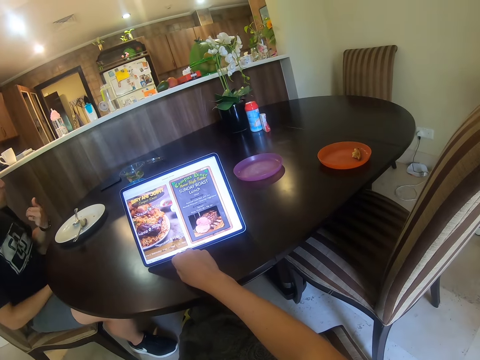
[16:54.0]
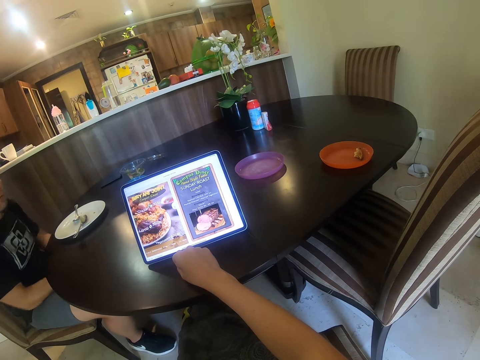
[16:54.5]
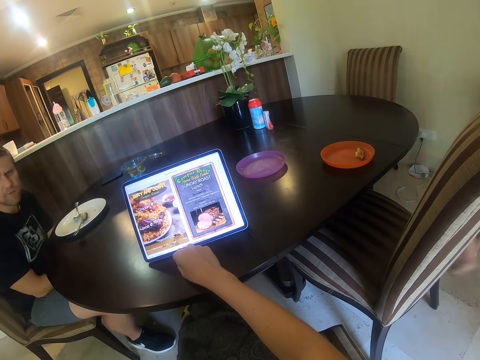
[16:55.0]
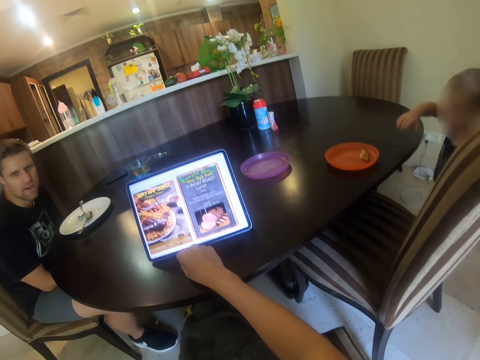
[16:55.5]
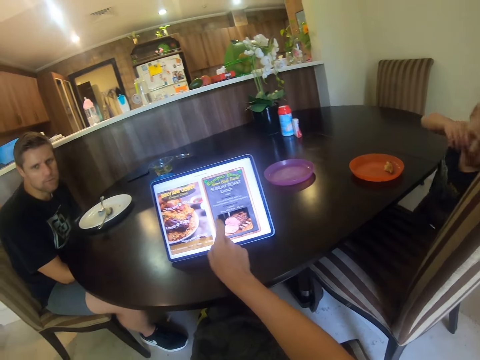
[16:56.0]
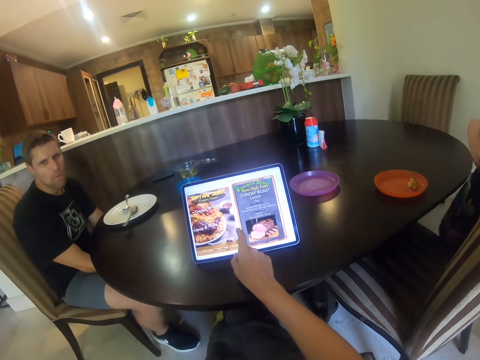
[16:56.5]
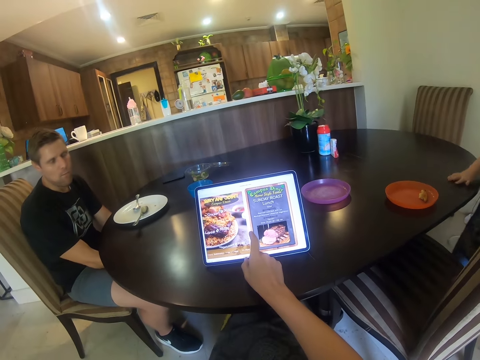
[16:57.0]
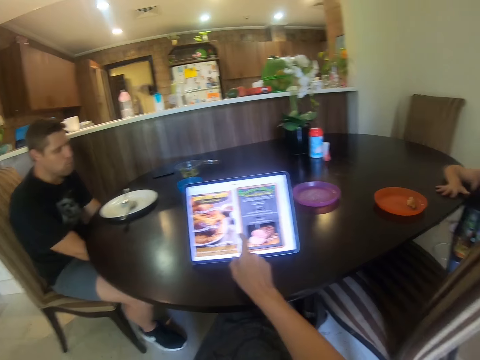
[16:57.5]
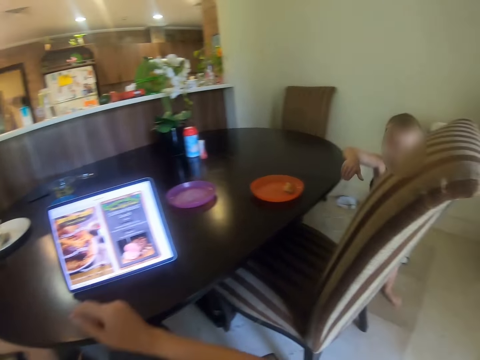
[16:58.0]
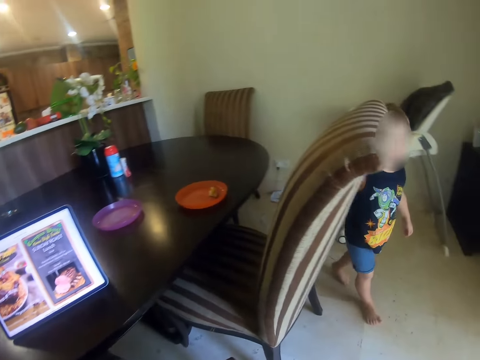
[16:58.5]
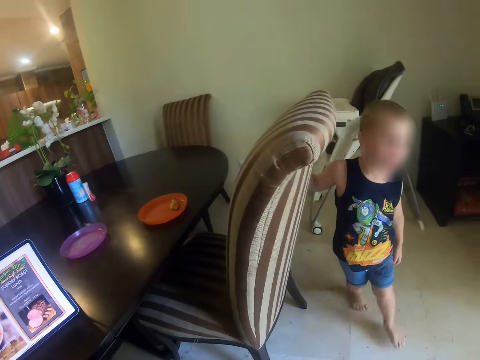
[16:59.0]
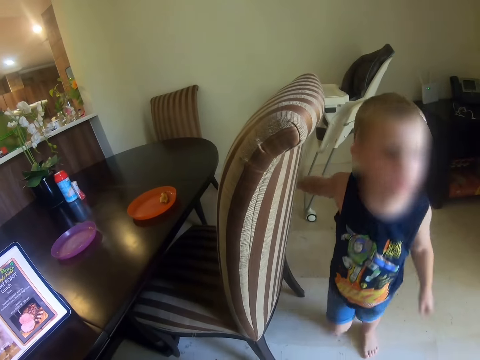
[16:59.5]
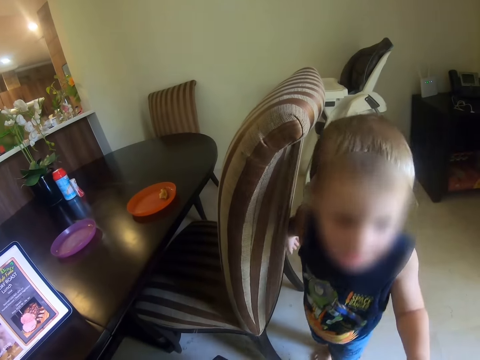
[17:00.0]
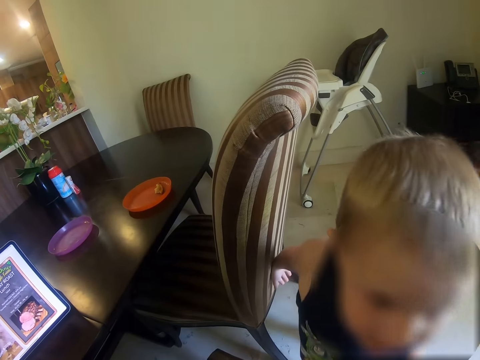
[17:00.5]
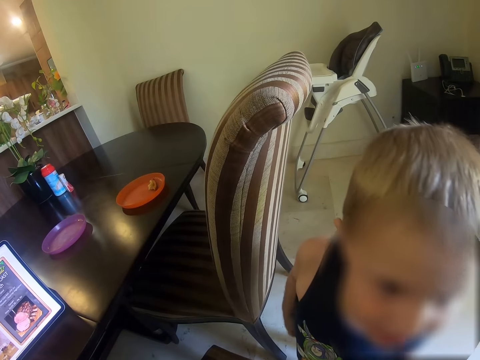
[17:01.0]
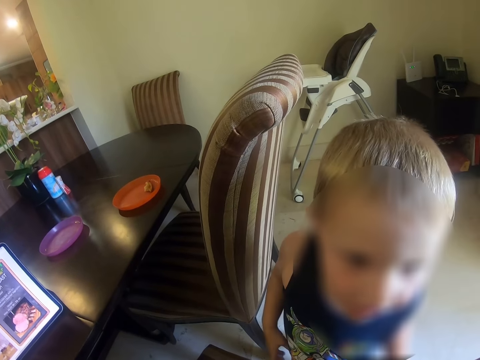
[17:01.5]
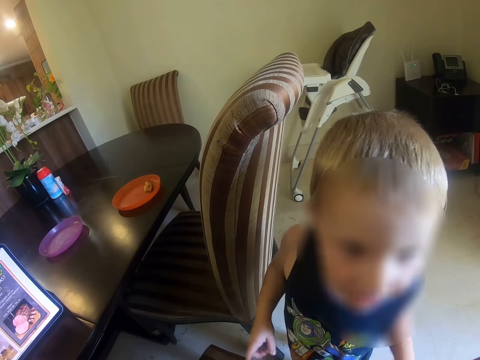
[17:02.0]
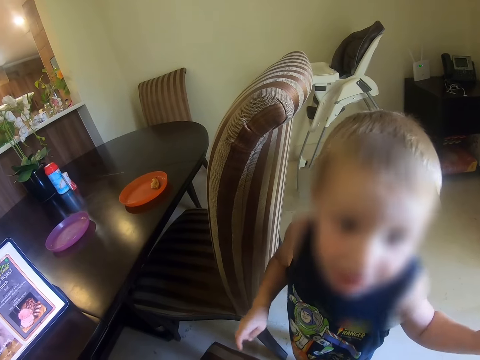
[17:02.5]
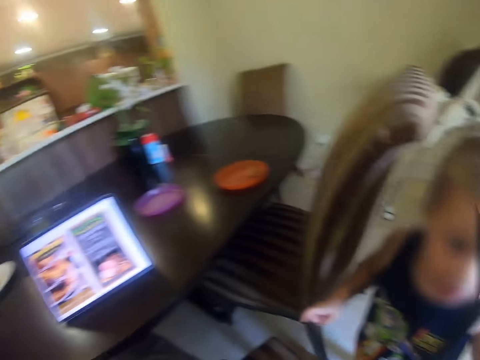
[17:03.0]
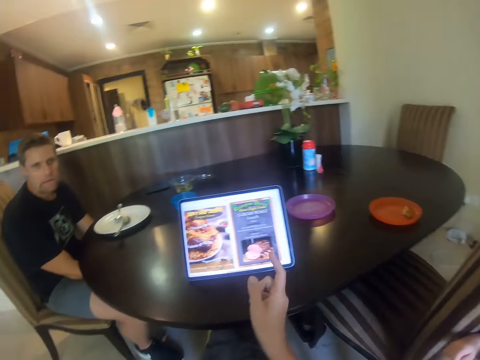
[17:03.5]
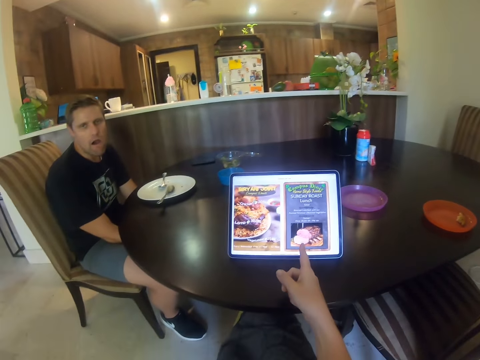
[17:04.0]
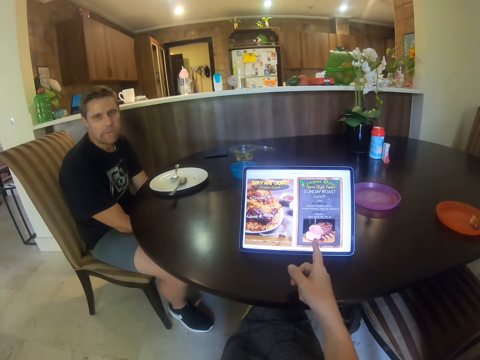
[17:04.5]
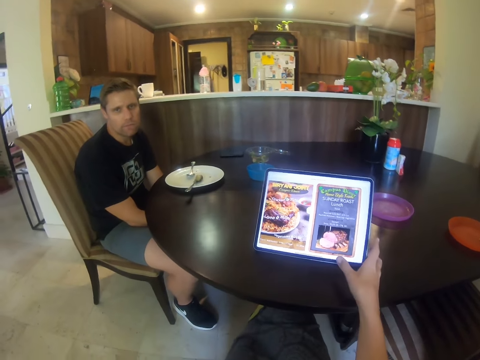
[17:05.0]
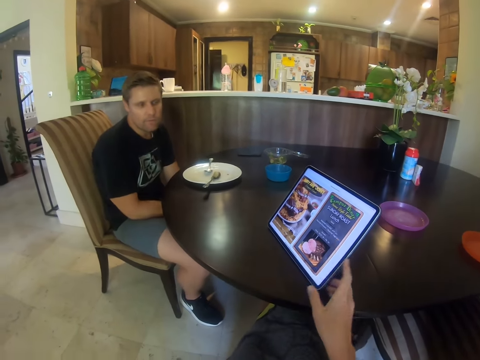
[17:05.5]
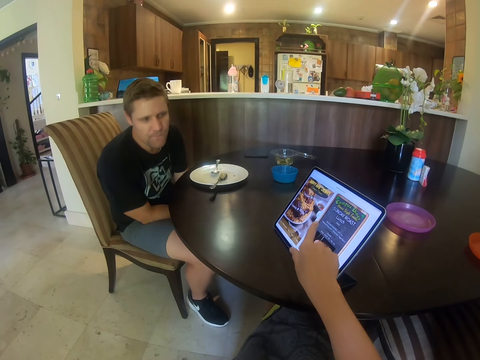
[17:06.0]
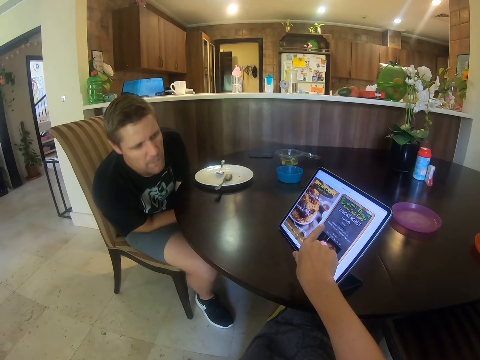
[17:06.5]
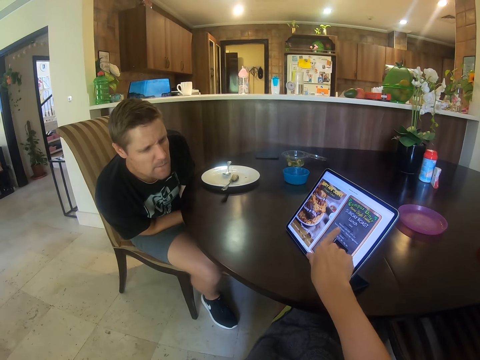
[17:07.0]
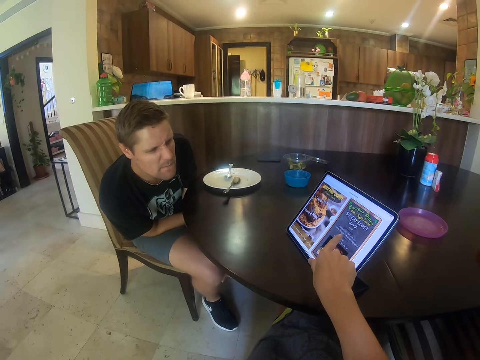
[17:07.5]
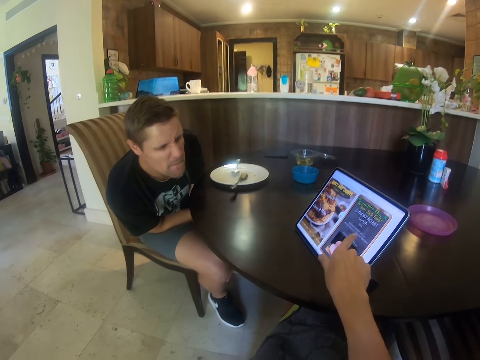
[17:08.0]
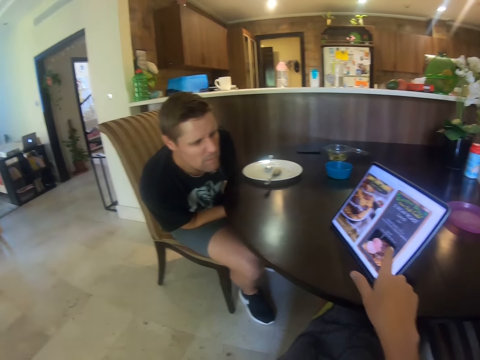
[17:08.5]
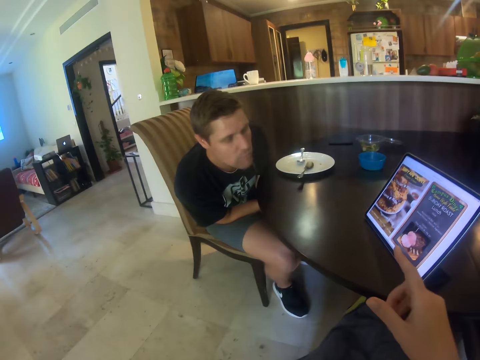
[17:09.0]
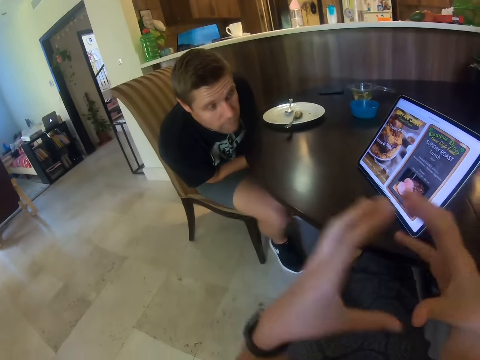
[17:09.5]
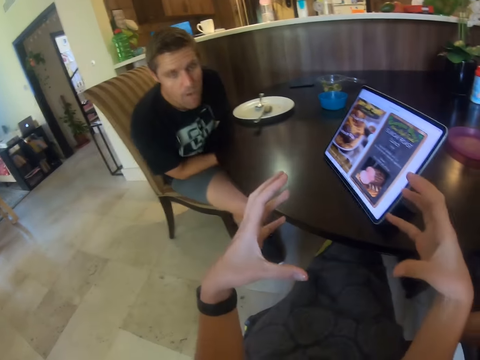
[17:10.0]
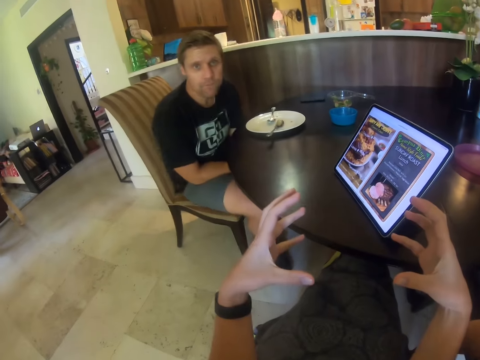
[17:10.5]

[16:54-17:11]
A person talks. Another person walks around the dining part area and talks. The camera wearer looks at the tablet. They point on the tablet screen, turn the tablet to a third person on the table, and point on the tablet screen. The third person looks on the tablet screen. The camera wearer talks.

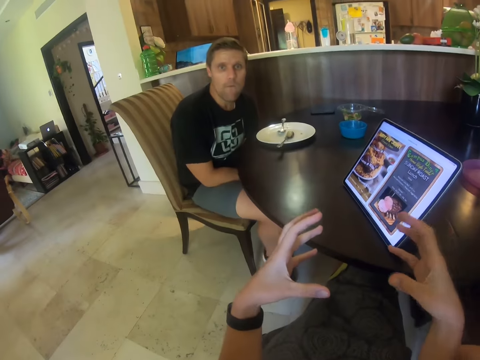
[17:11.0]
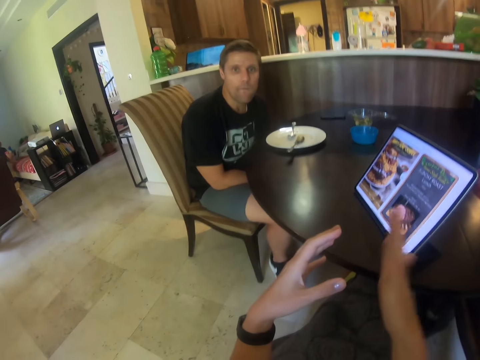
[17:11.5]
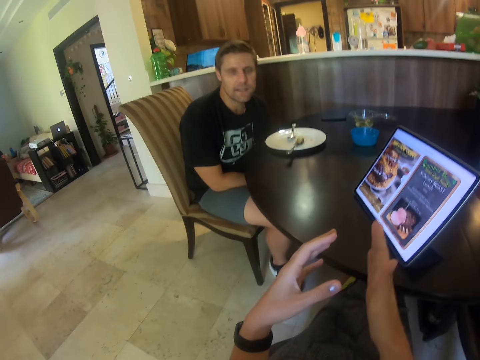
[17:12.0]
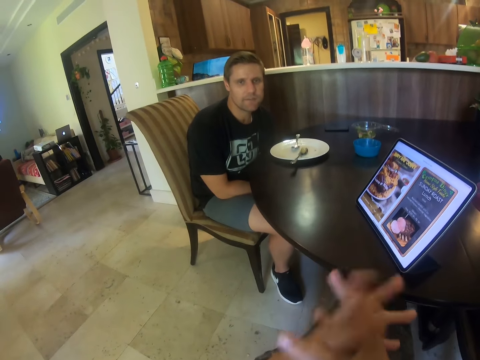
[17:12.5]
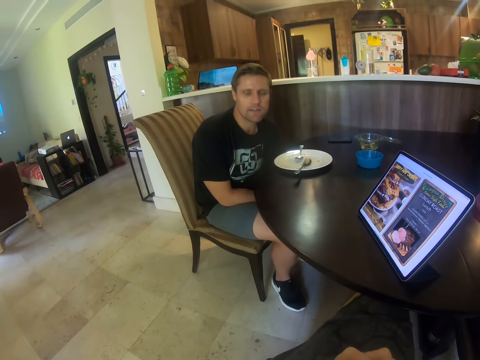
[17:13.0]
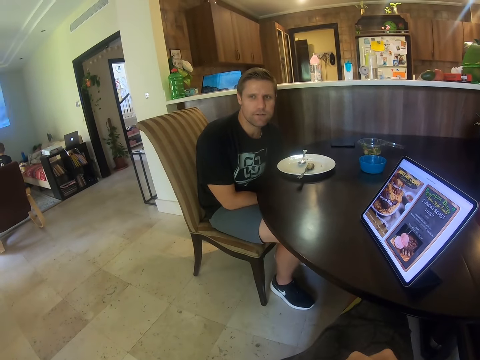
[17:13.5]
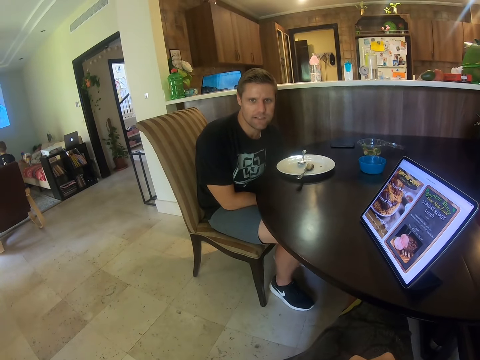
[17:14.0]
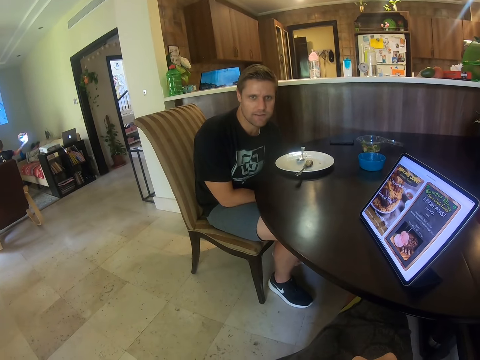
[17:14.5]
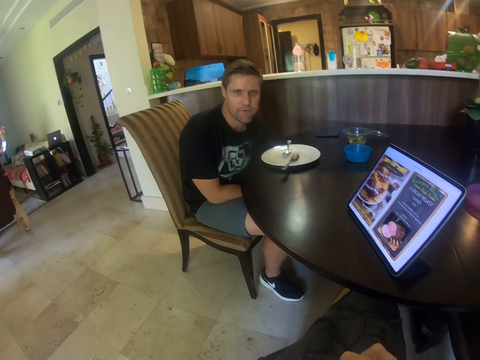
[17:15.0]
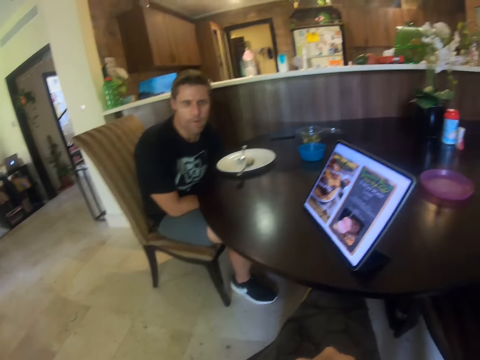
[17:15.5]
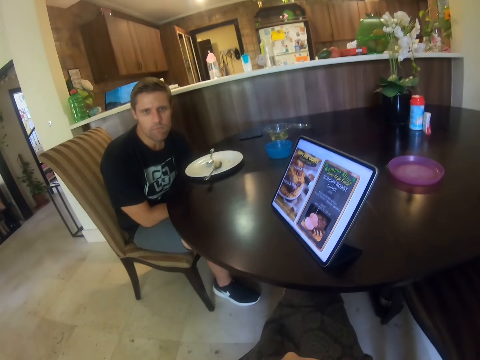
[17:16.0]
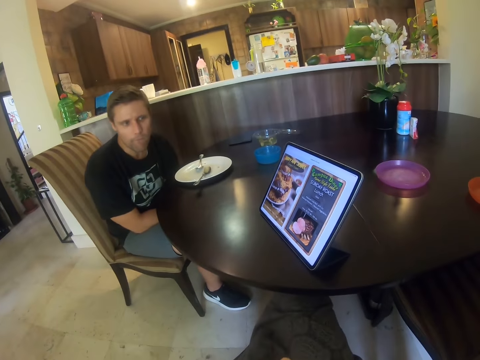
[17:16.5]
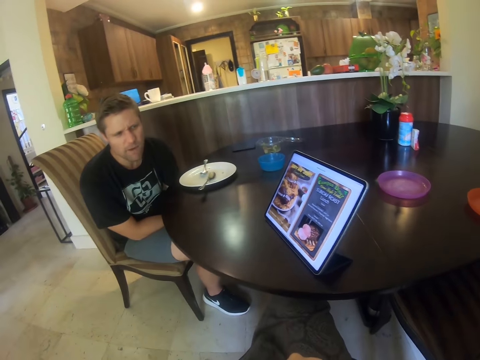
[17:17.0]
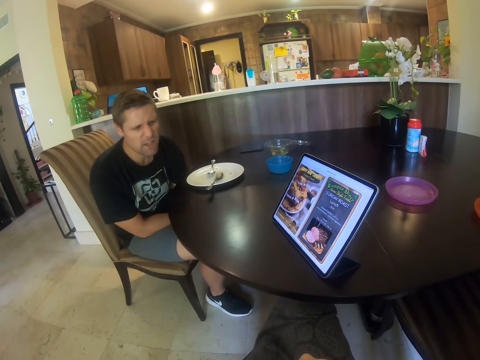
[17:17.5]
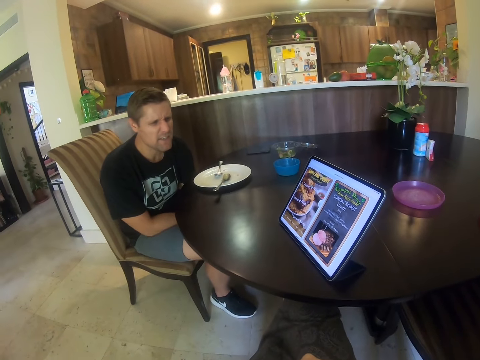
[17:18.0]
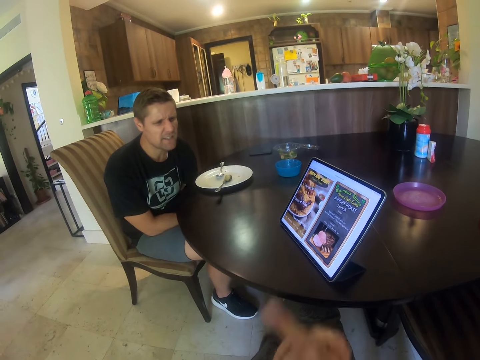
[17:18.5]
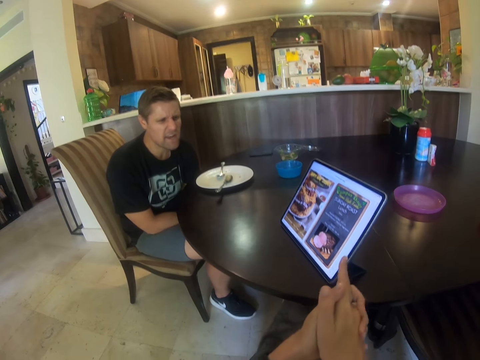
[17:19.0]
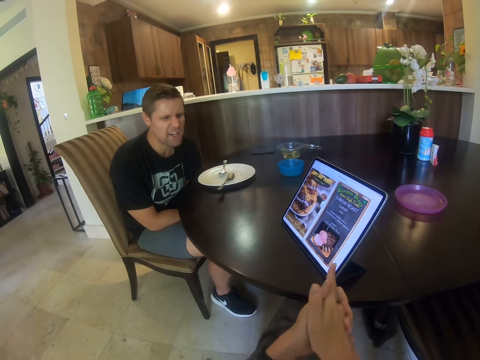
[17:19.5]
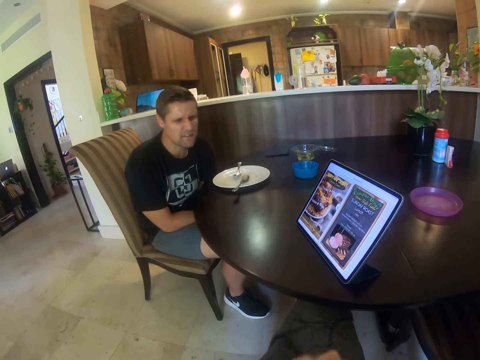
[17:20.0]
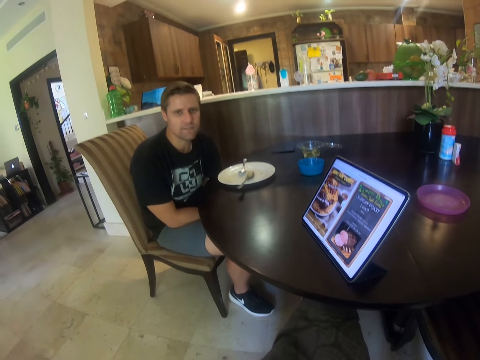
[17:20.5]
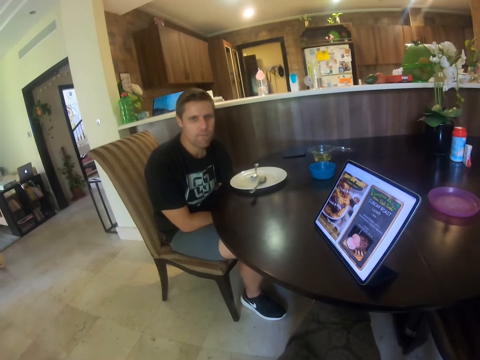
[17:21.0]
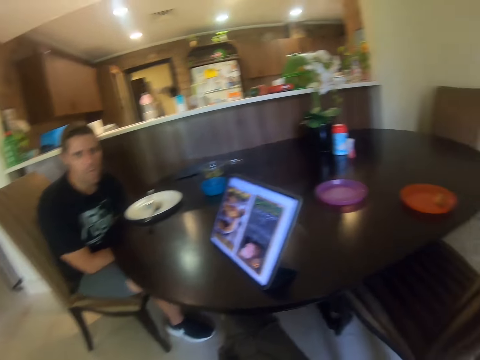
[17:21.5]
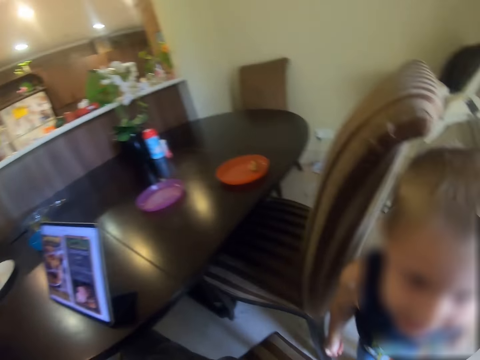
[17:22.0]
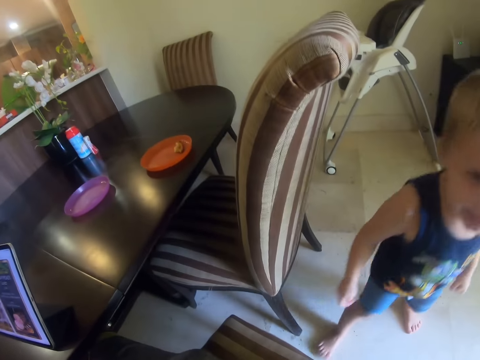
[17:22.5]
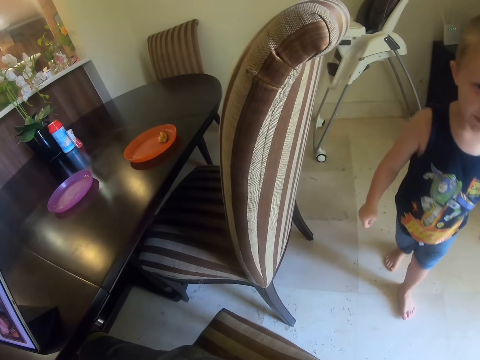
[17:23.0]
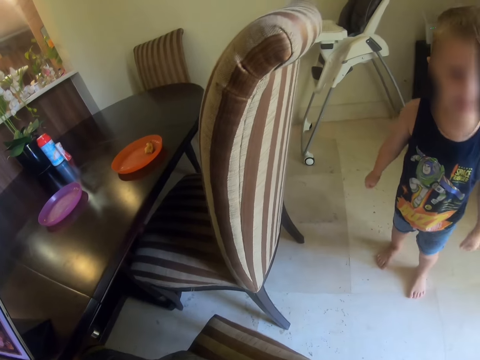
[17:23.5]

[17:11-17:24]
A person plays on the couch. Another person talks. The camera wearer looks at a third person.
